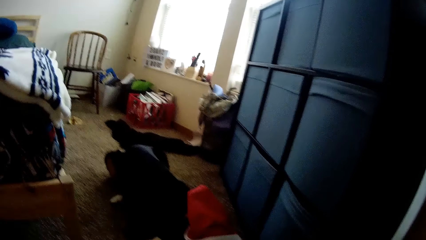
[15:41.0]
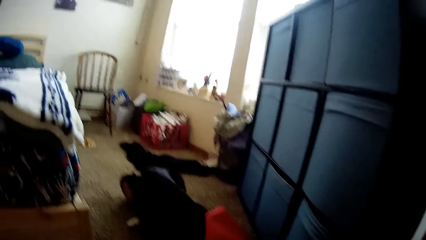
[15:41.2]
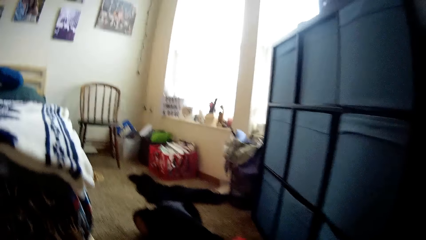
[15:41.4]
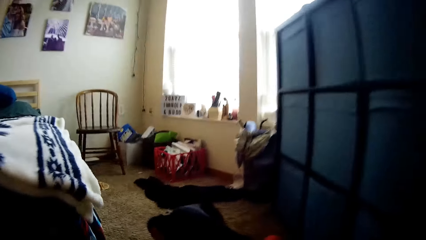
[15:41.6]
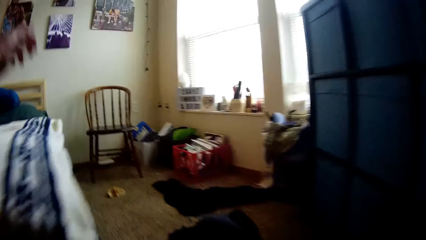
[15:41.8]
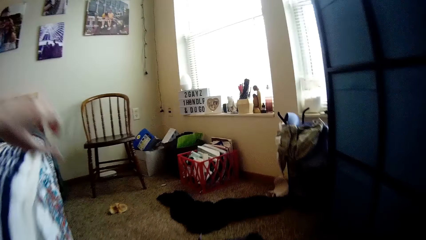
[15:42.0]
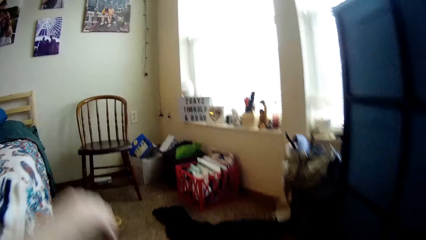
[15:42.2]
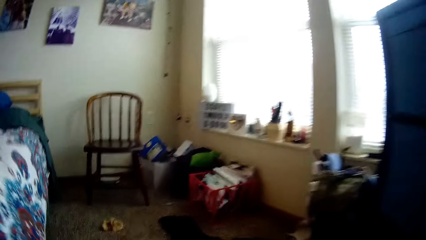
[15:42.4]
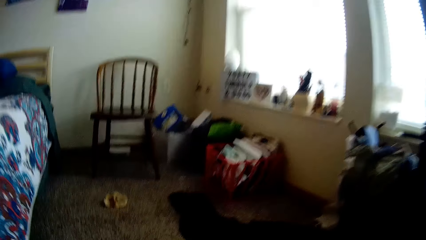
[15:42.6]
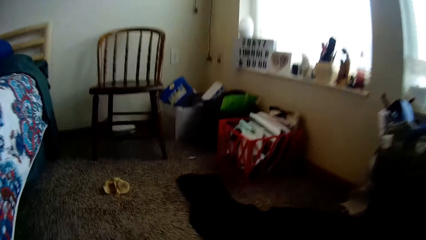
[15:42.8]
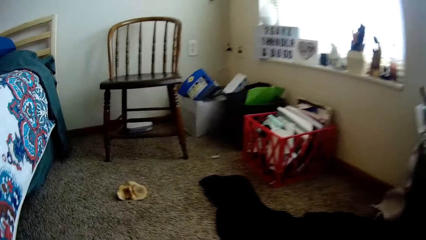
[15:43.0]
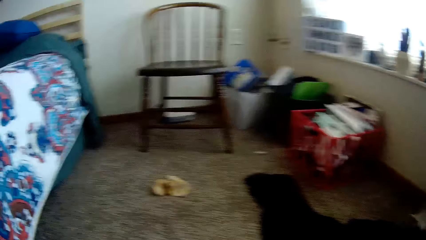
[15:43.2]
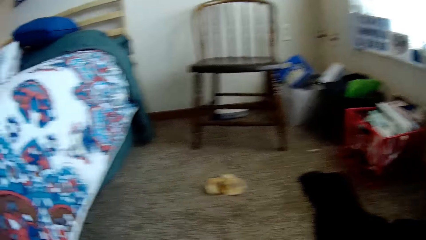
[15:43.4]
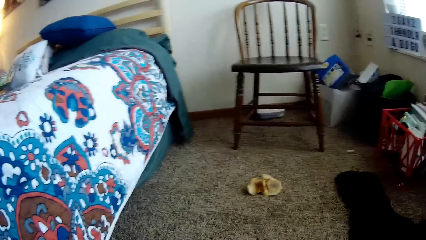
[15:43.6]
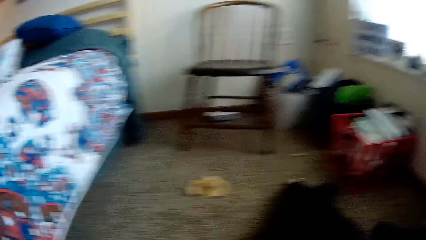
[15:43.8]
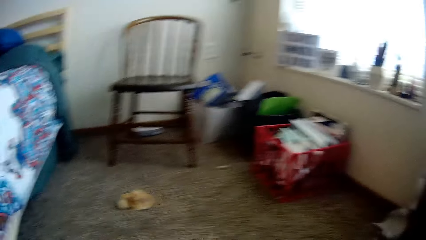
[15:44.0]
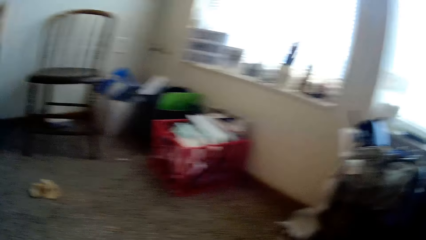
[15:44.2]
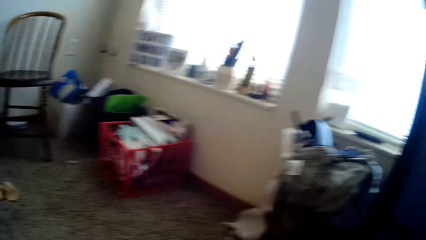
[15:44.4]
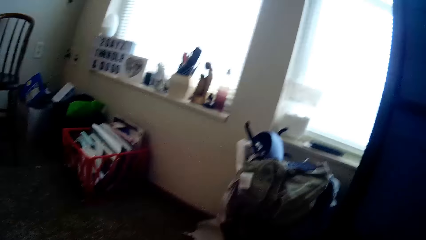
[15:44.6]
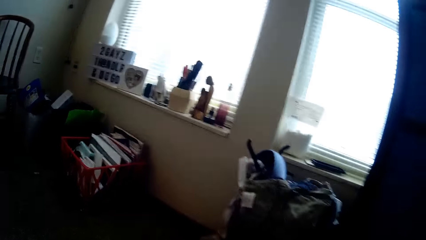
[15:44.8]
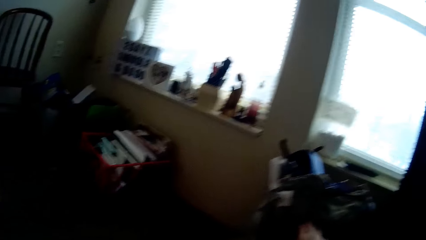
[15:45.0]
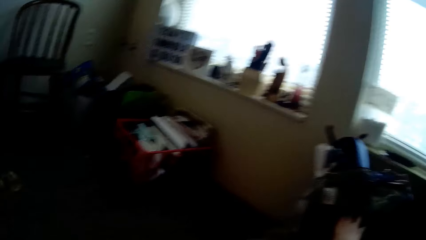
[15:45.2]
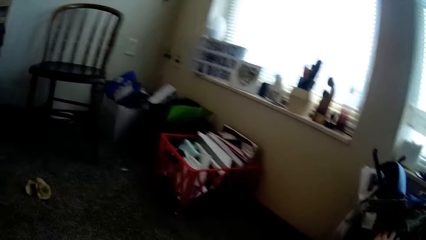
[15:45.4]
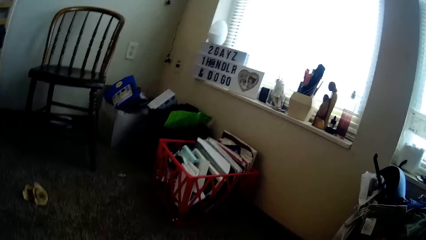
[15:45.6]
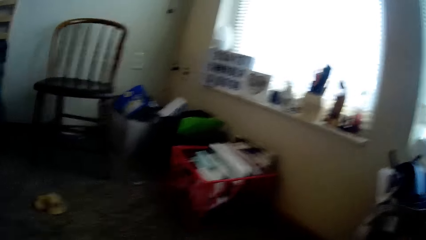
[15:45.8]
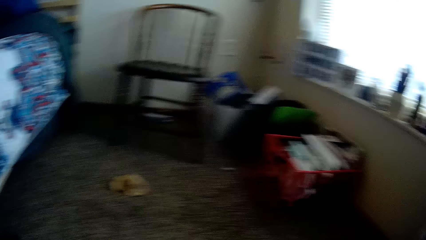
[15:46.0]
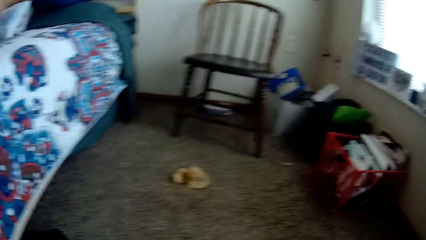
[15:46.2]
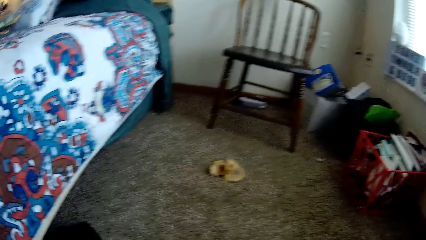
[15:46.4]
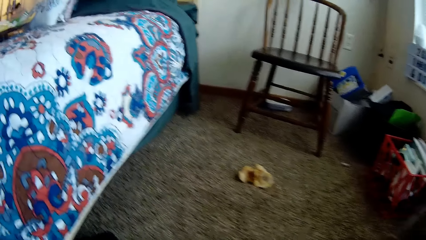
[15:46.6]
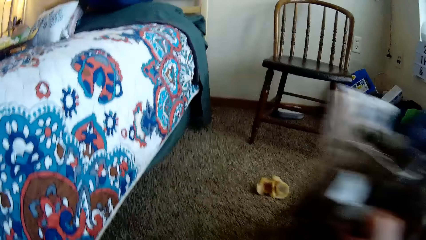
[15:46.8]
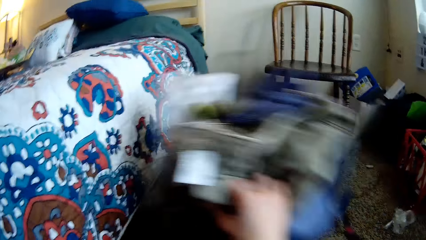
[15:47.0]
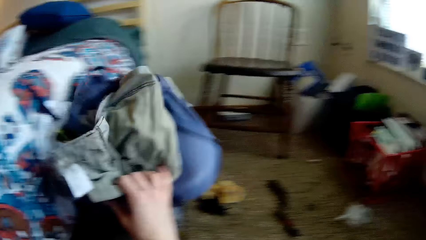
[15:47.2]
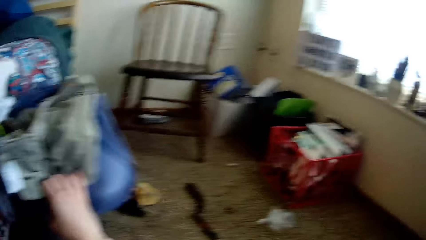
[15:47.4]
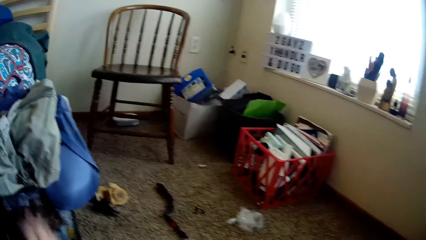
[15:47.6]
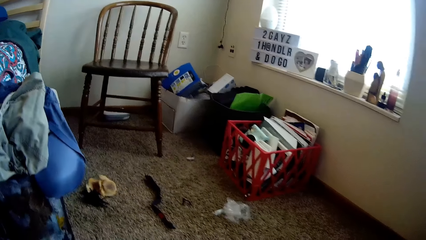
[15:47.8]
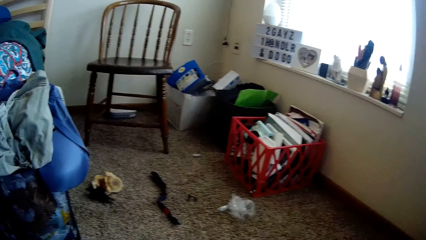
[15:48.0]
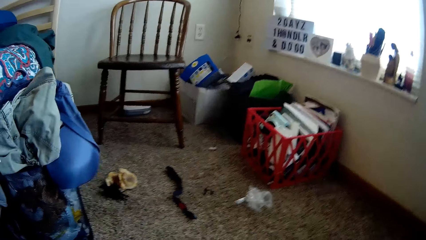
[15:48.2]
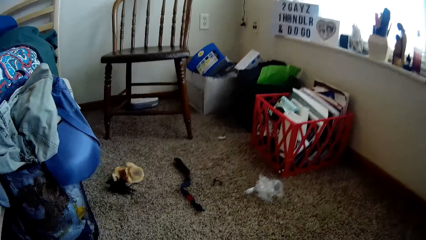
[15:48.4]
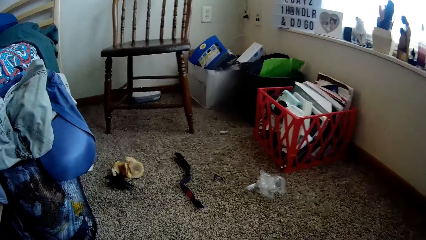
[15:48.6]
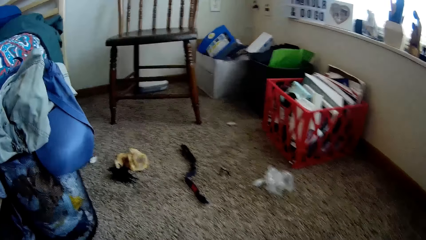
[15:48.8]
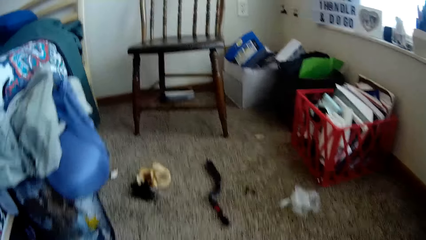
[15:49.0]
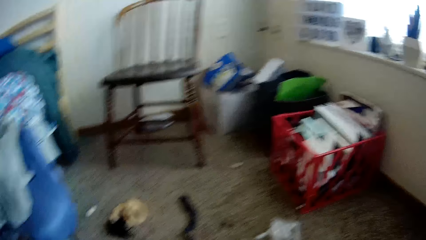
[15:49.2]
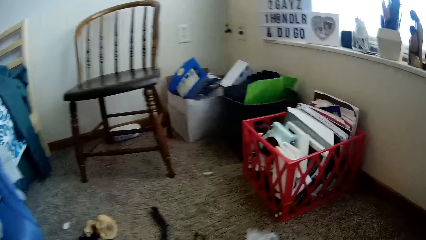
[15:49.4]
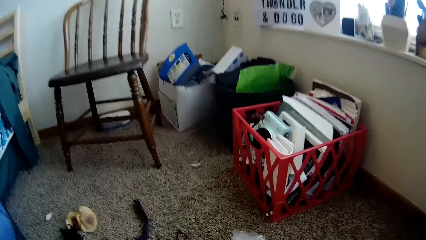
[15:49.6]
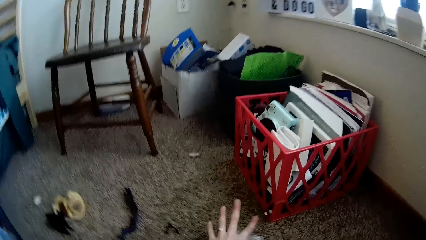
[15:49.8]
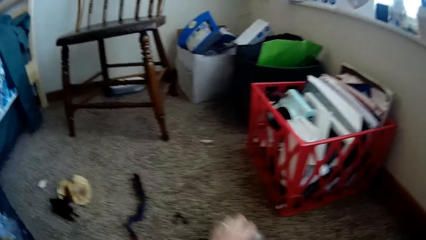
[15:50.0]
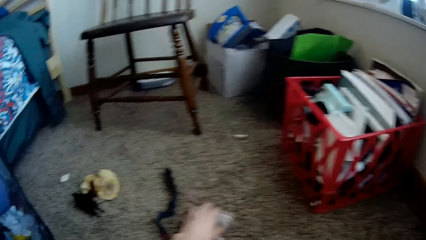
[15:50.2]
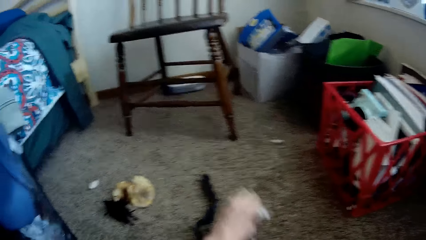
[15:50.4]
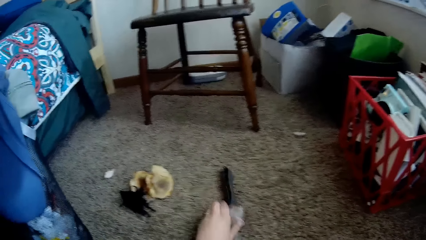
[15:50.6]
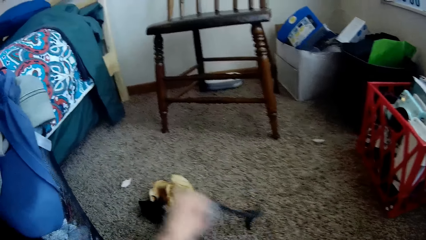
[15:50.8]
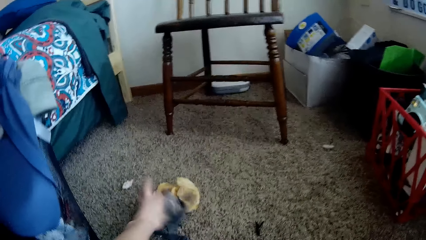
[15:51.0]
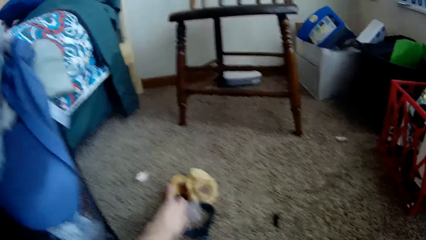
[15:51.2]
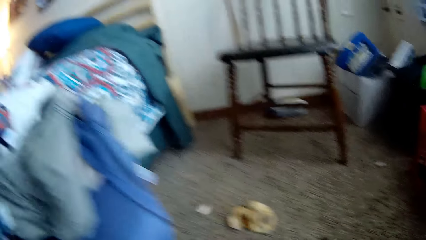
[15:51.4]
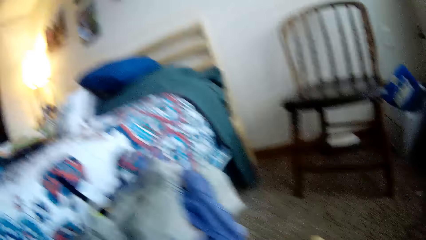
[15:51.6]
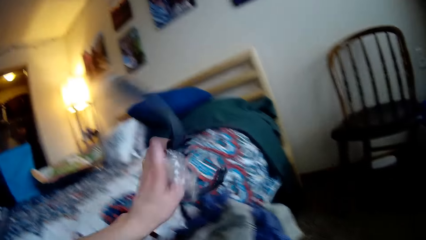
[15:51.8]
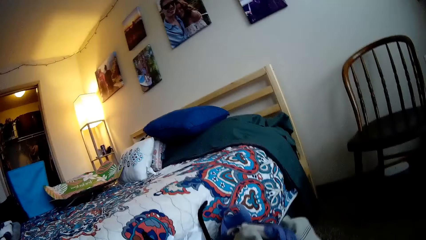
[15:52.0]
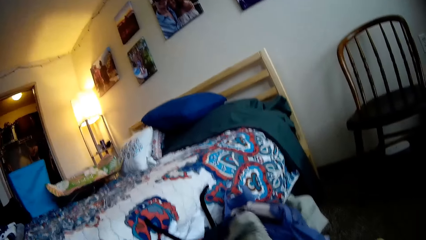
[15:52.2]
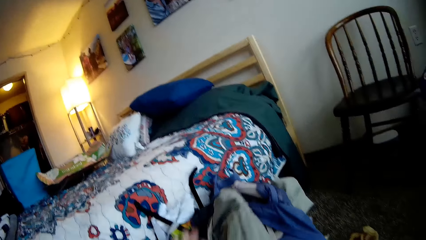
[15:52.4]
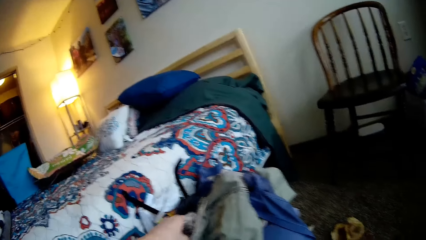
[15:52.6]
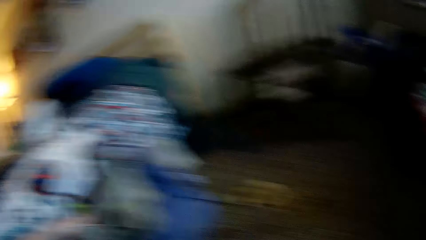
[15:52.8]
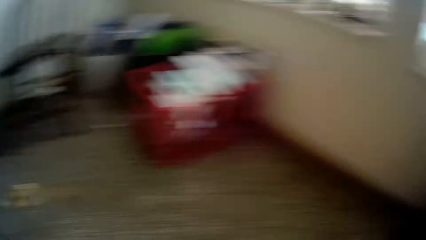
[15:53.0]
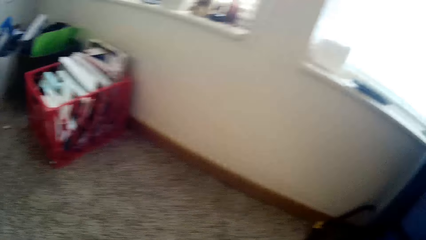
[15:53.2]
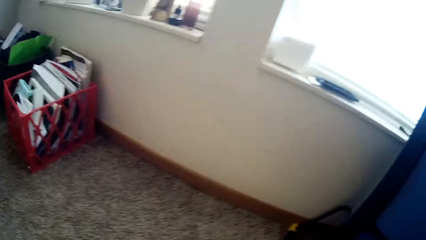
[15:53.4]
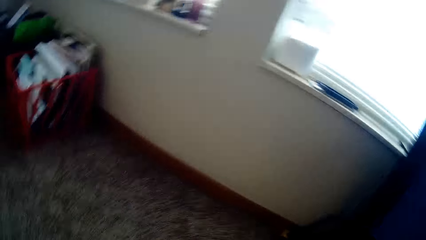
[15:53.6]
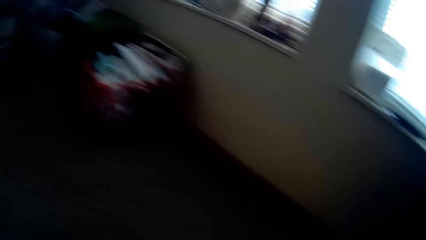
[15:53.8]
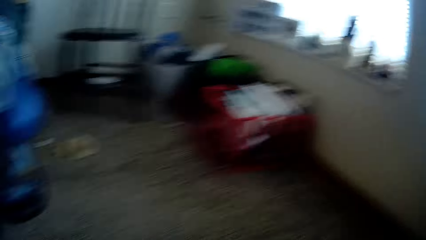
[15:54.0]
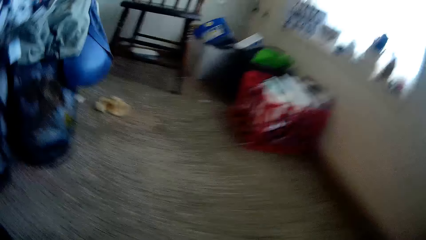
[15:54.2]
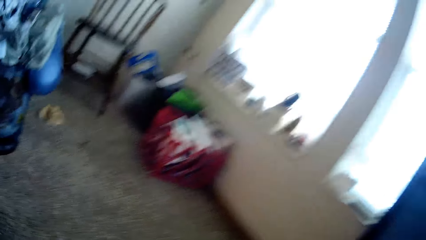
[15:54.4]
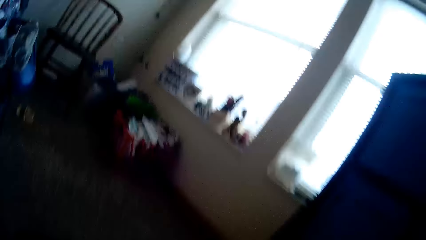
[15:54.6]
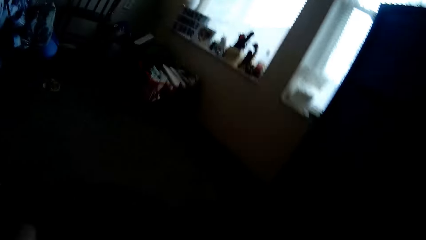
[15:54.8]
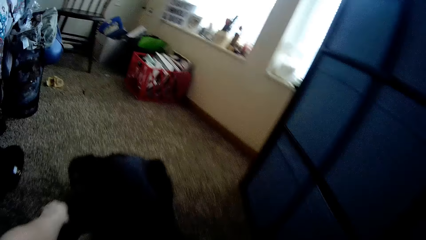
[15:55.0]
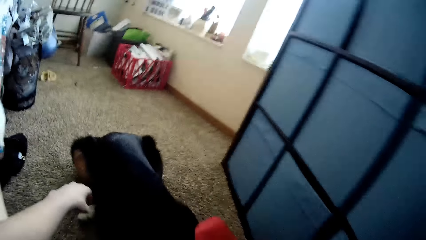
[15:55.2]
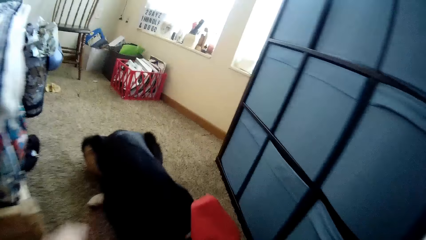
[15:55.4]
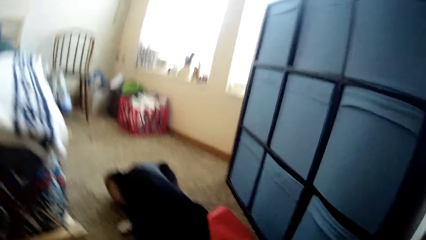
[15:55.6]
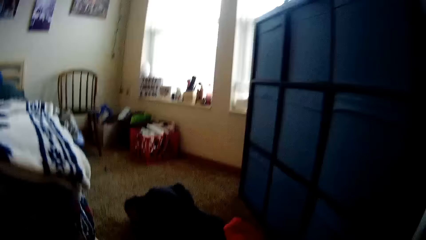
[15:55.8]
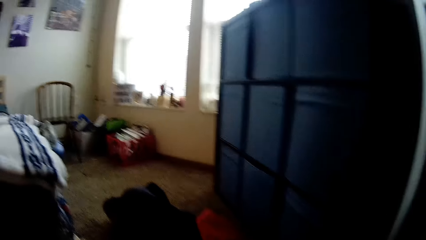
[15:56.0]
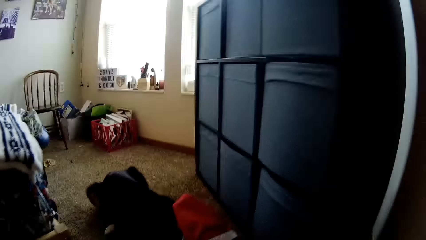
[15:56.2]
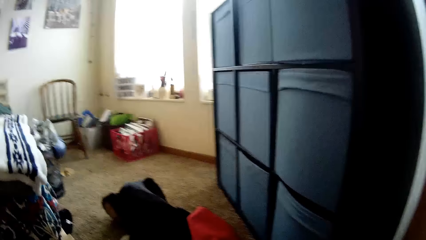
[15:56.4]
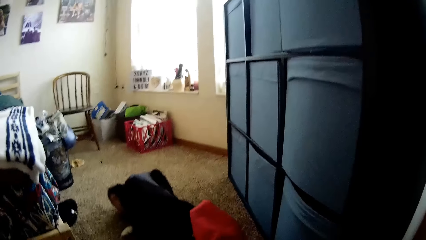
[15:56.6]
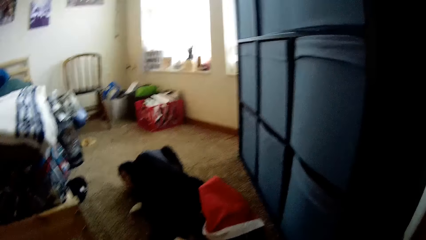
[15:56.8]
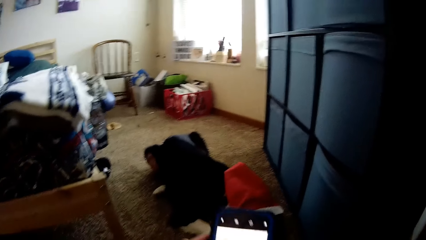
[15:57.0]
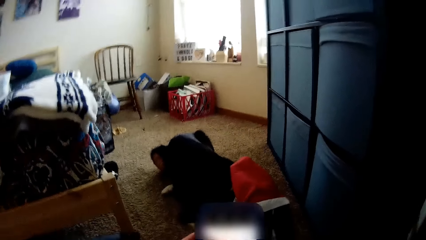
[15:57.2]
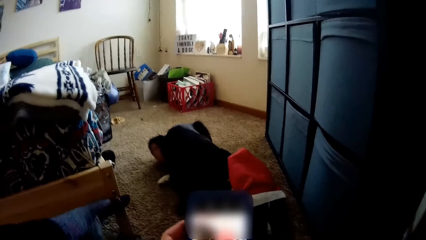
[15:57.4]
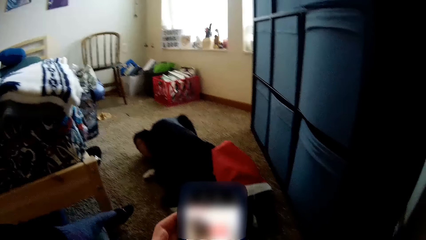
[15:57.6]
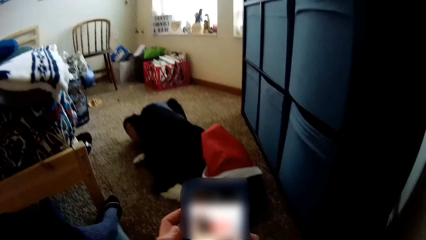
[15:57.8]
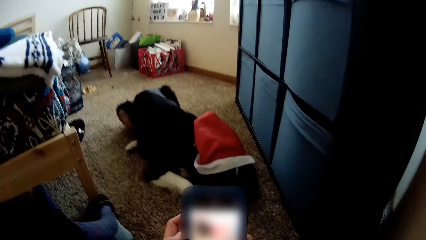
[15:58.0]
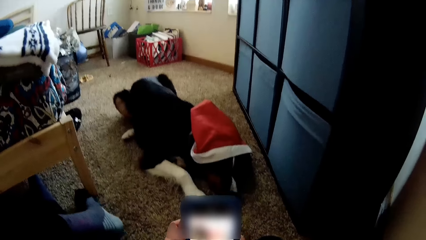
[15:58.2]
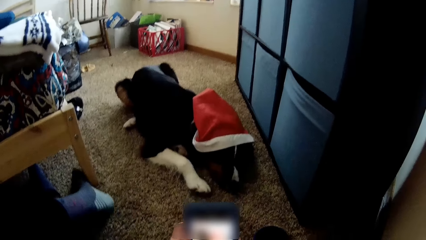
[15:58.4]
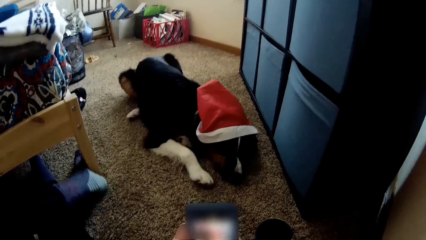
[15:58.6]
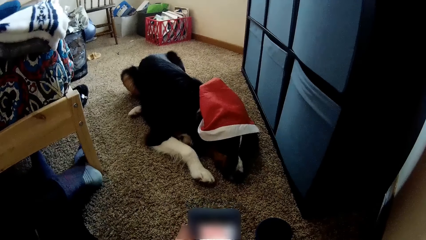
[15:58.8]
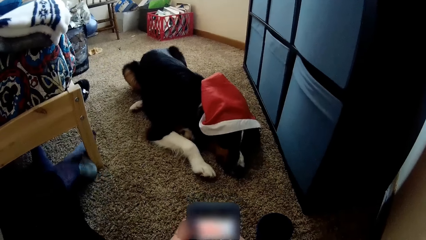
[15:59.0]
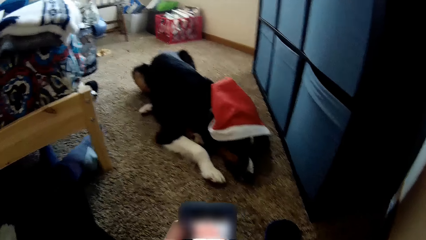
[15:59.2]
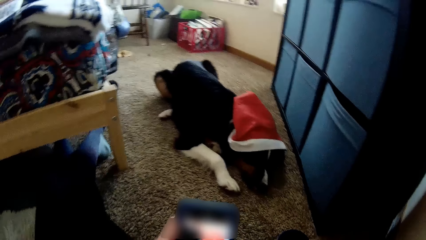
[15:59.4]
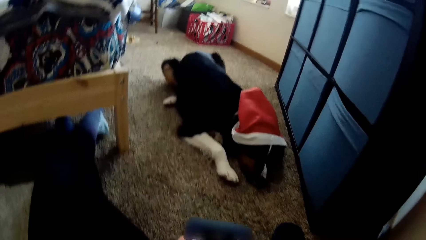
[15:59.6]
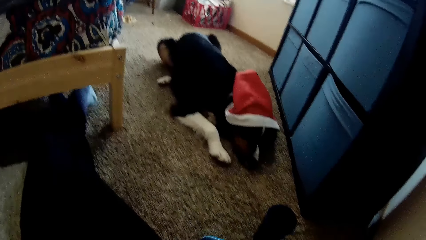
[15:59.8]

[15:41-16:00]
The camera wearer moves around the room. He picks a black cloth from the floor with his left hand. He looks around the room. He moves a laundry basket on the floor with his right hand. He places the clothes aside. He picks dirt with his left hand from the floor repeatedly. He collects clothes from the floor. He puts the dirt in his left hand in the laundry basket. He places the clothes on others. He looks around the room. He scrolls the phone. He snaps the dog with the smartphone in his hands.
